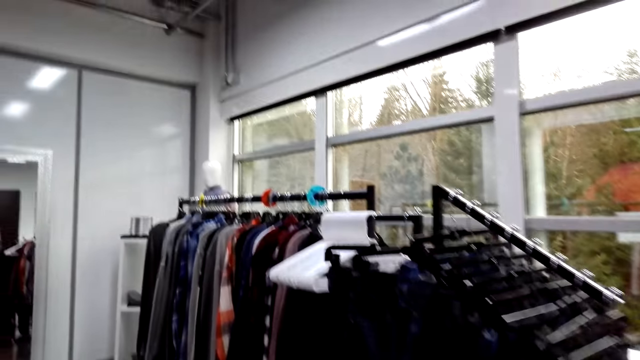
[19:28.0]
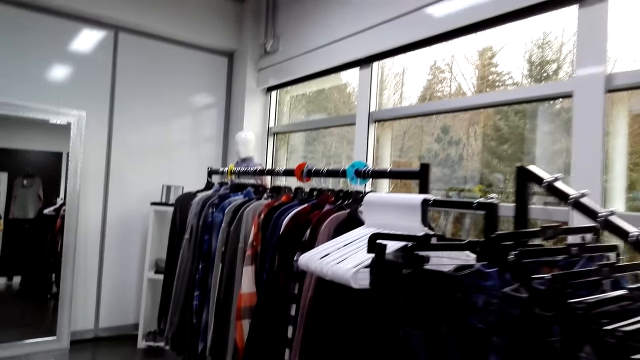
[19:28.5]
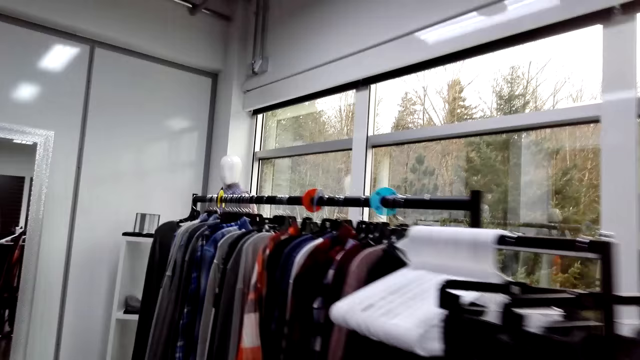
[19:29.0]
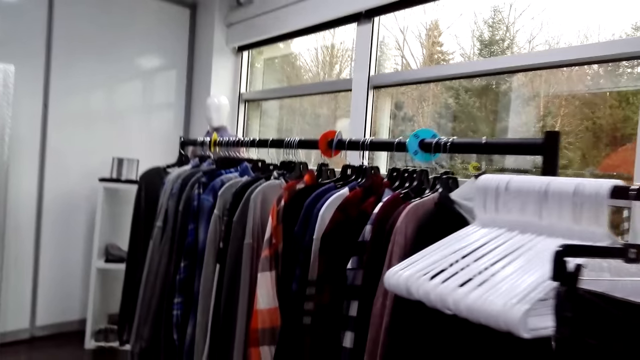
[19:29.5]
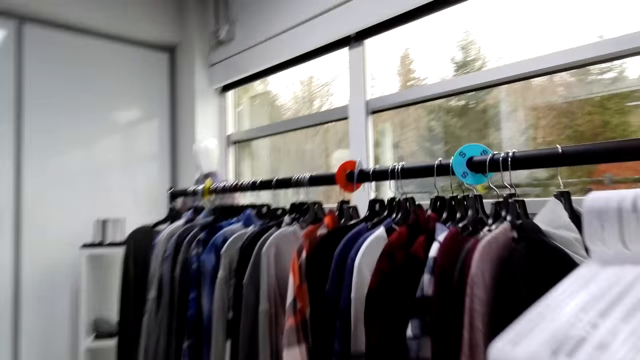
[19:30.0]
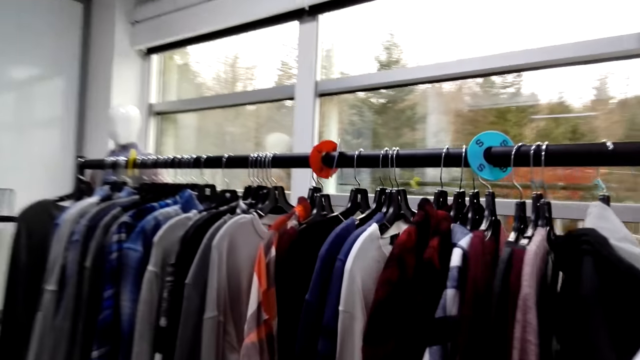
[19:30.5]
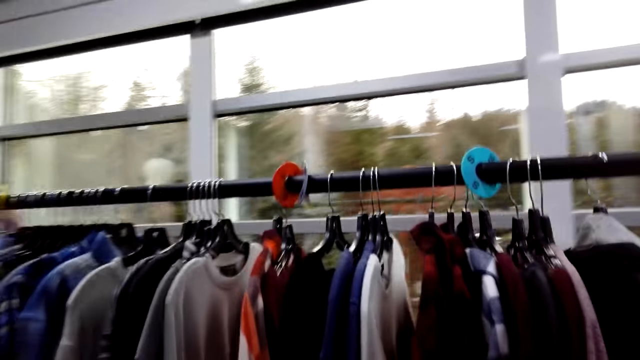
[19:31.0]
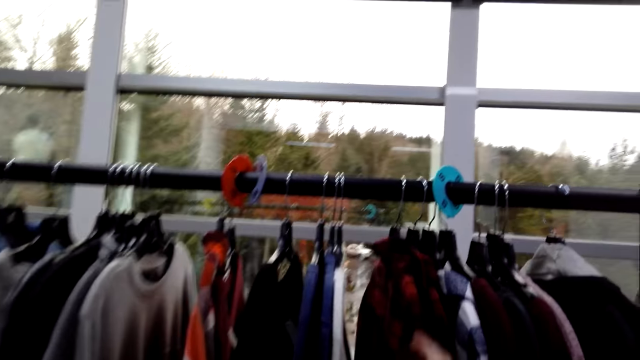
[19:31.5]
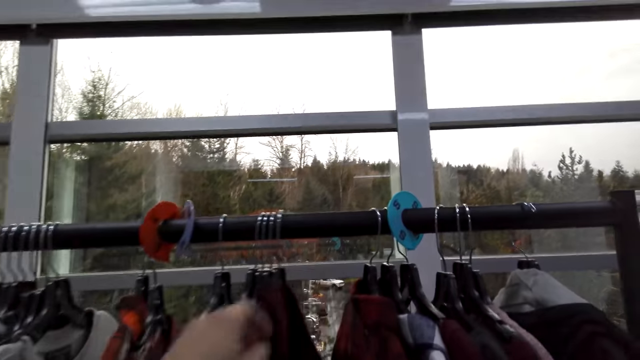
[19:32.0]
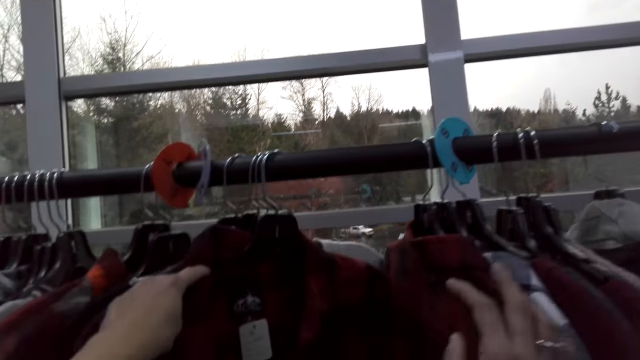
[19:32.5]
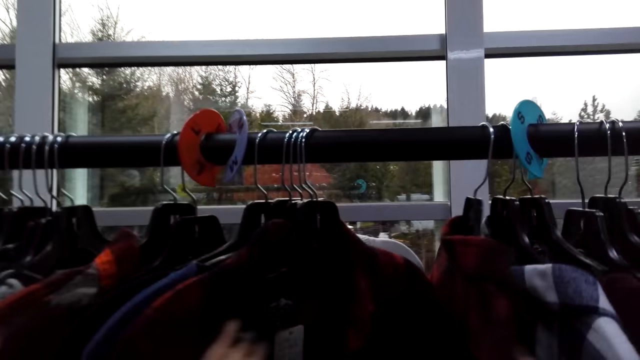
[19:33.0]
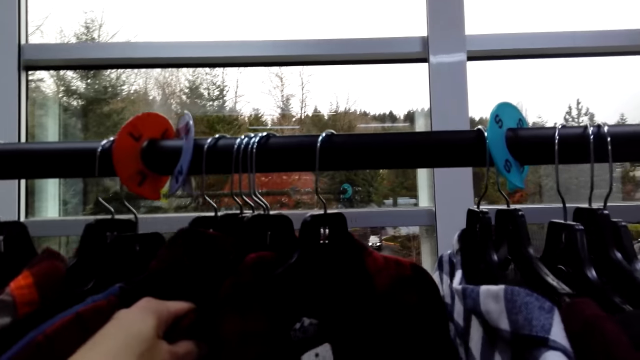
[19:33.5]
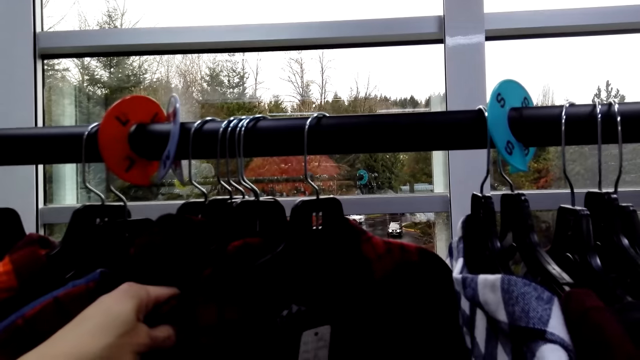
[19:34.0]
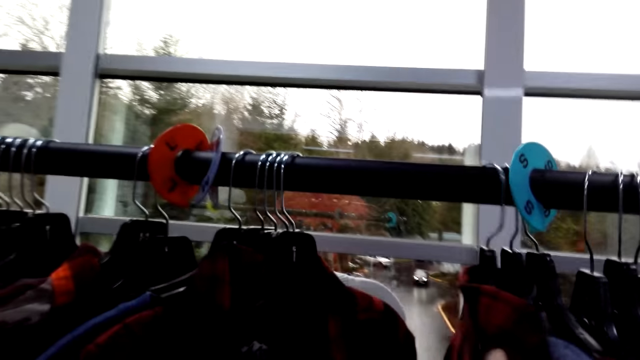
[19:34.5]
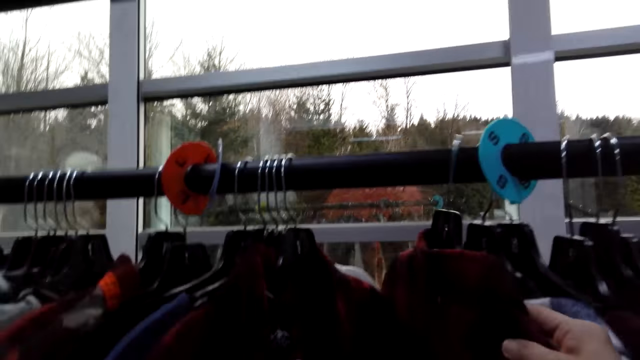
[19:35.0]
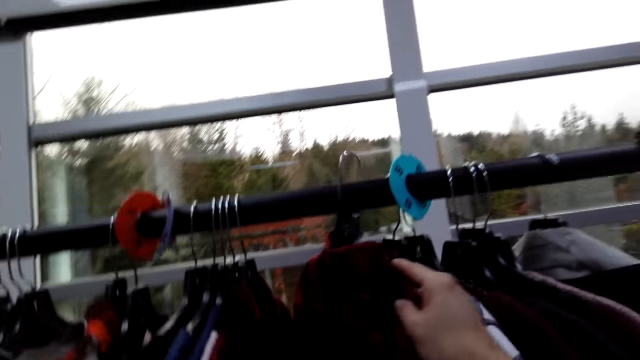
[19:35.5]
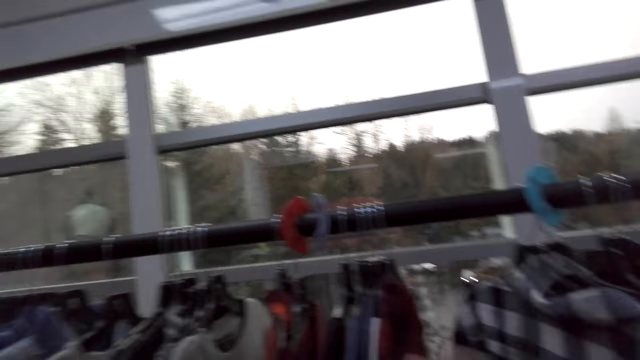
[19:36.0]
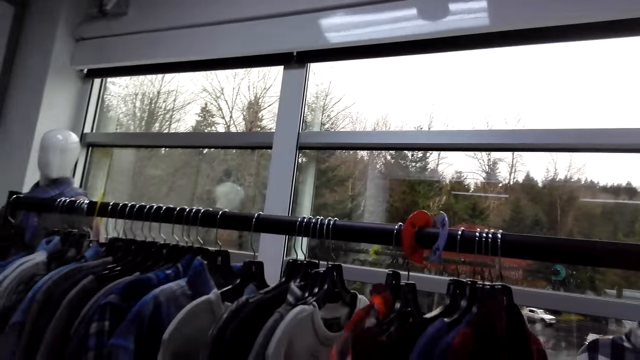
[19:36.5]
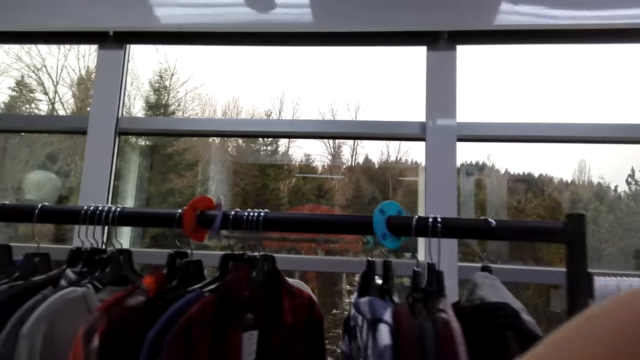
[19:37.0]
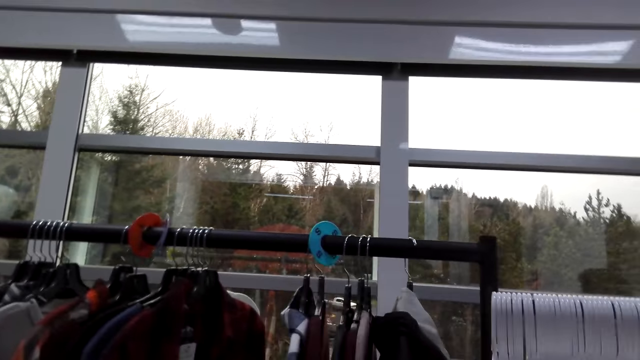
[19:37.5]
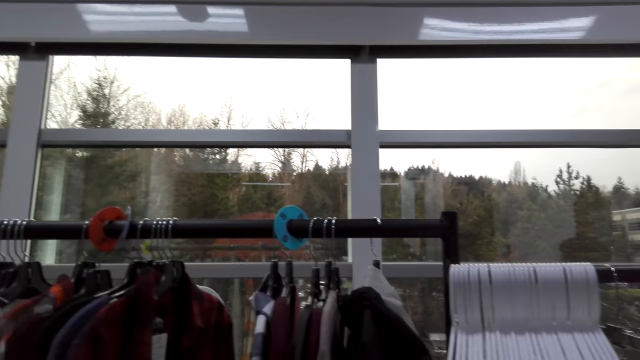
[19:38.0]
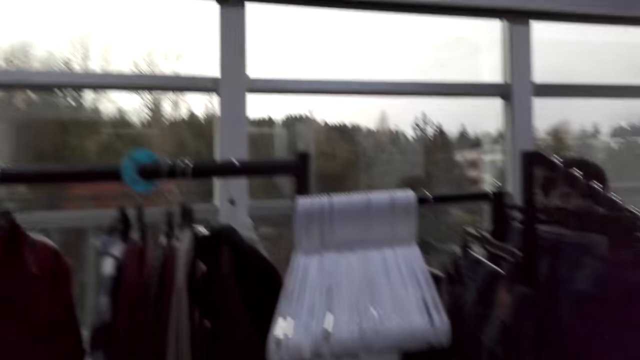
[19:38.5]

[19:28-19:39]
The camera wearer speaks. They move clothing. A person selects the shirts on the cloth rack. The camera wearer moves clothing and drops the clothing. The person removes the shirt from the cloth rack. The camera wearer speaks. The person makes a step.

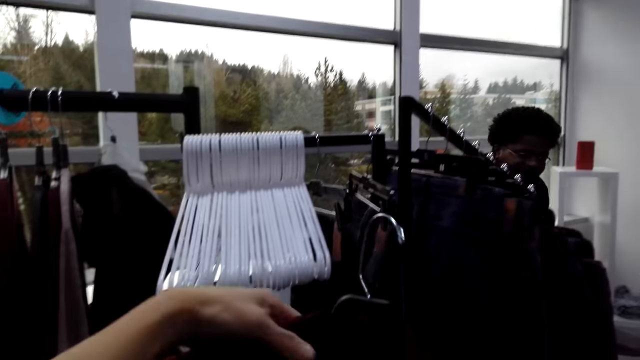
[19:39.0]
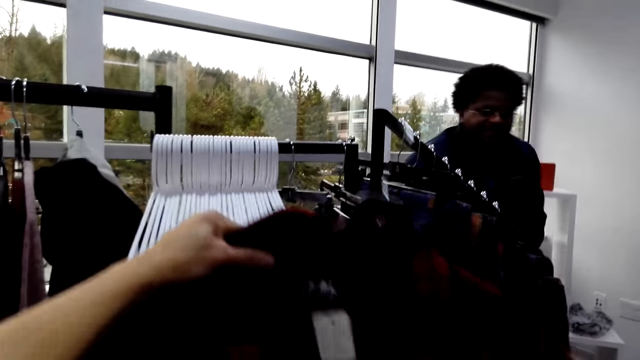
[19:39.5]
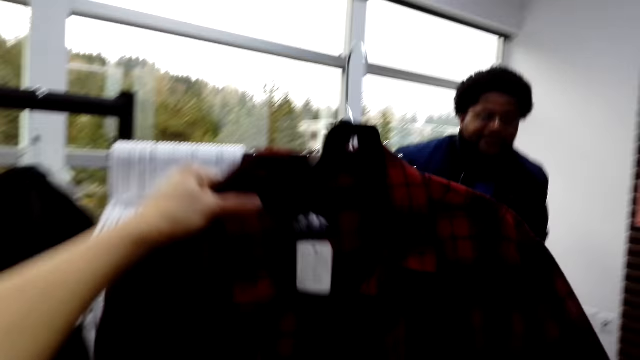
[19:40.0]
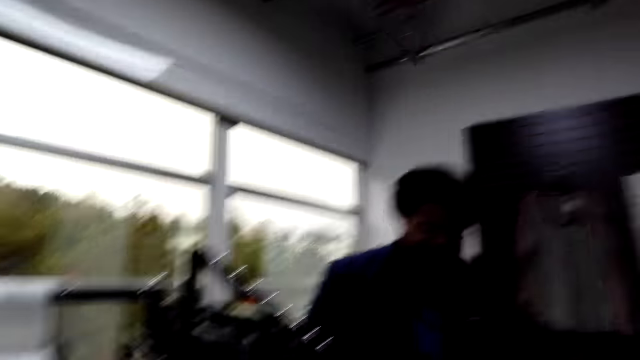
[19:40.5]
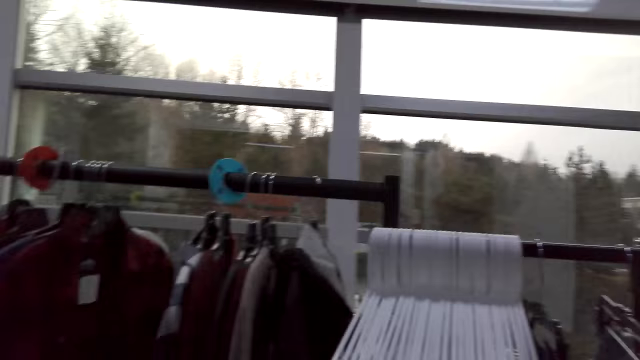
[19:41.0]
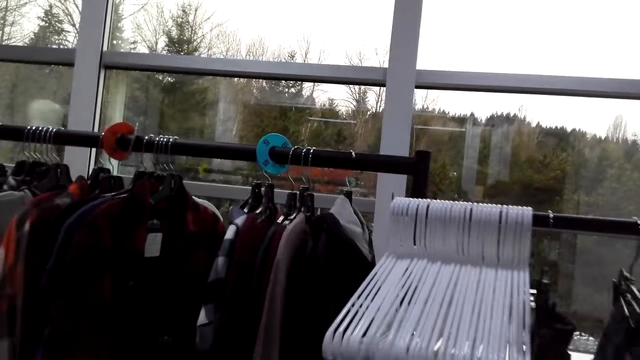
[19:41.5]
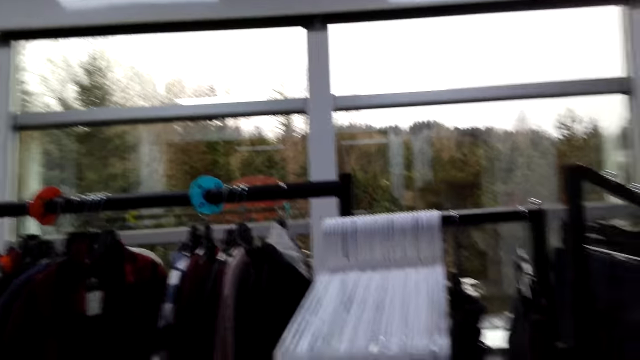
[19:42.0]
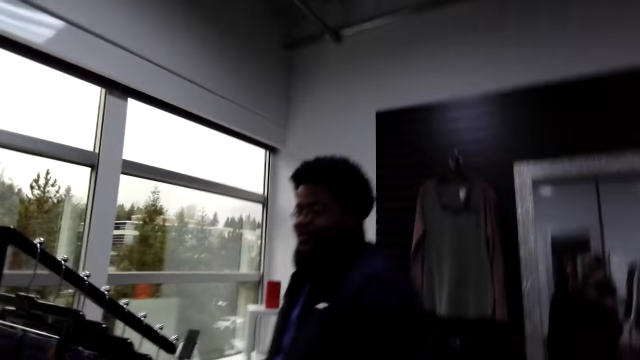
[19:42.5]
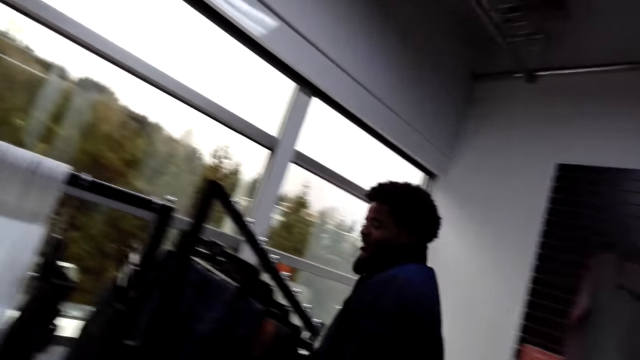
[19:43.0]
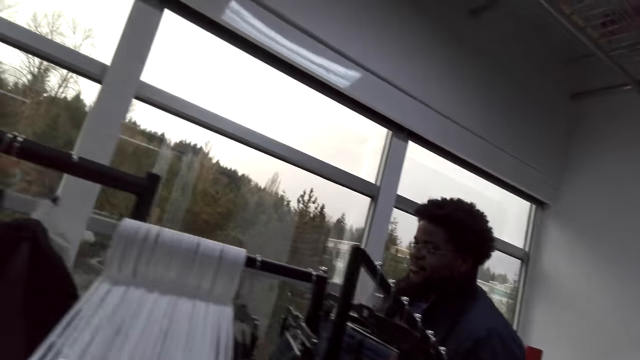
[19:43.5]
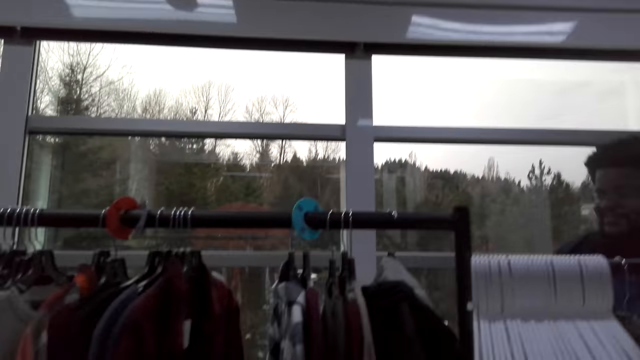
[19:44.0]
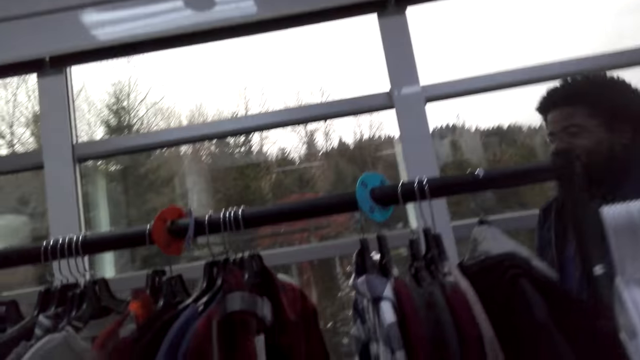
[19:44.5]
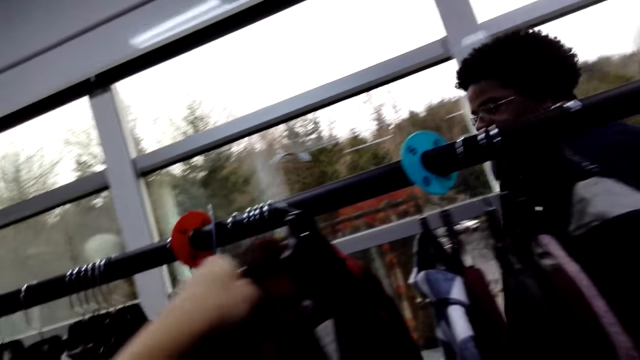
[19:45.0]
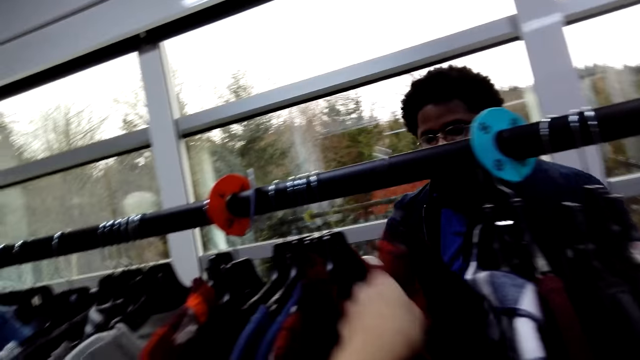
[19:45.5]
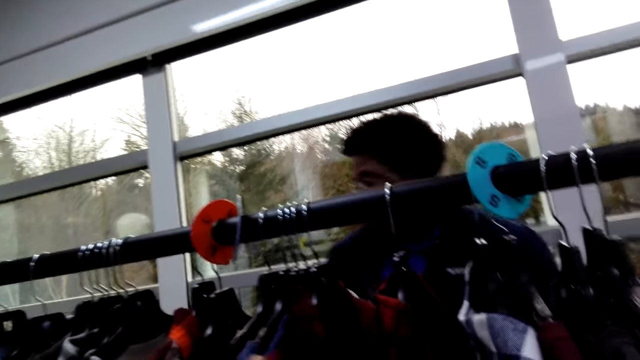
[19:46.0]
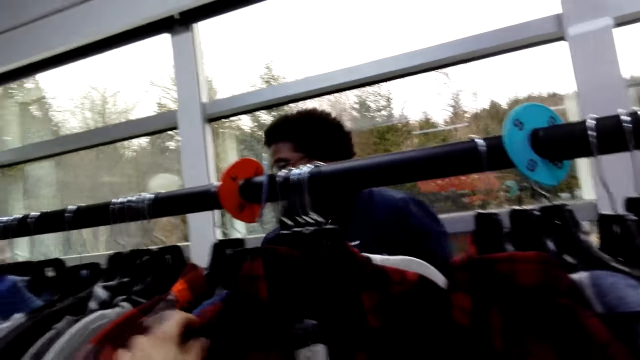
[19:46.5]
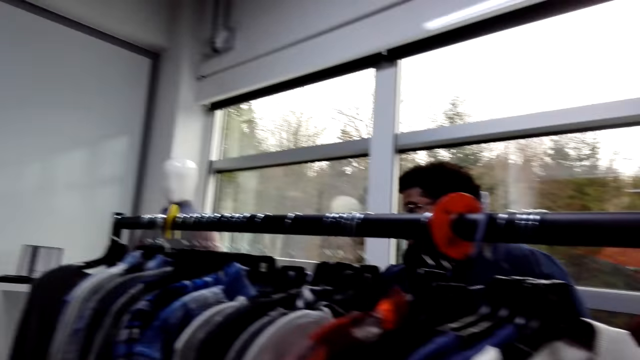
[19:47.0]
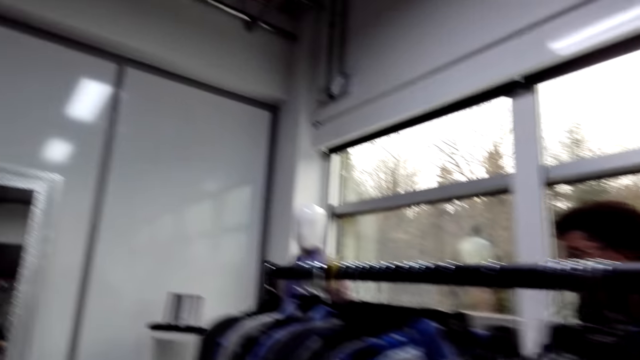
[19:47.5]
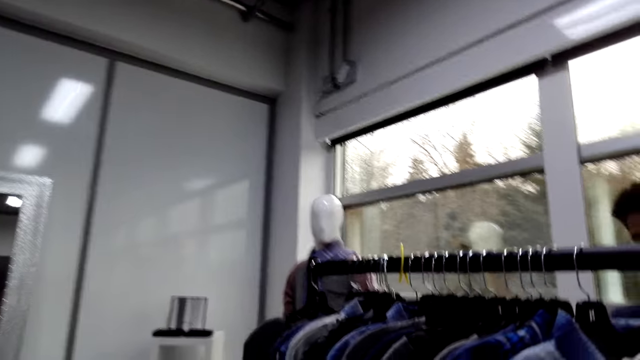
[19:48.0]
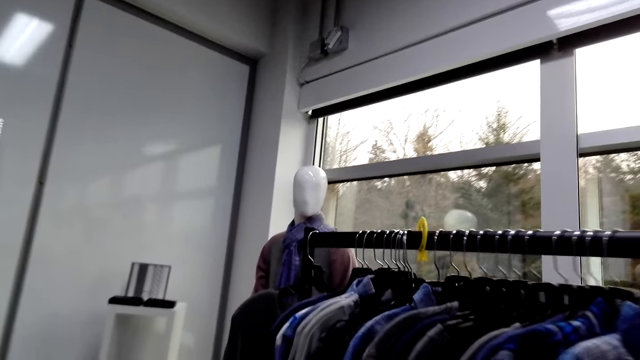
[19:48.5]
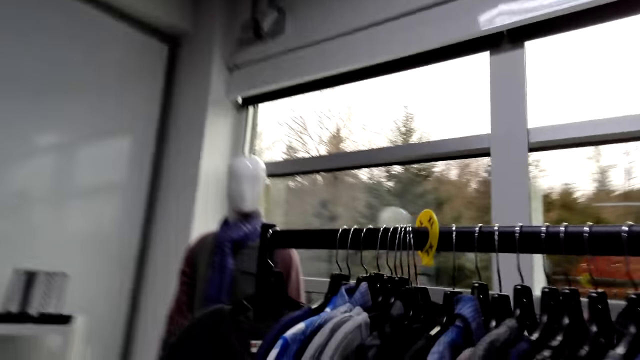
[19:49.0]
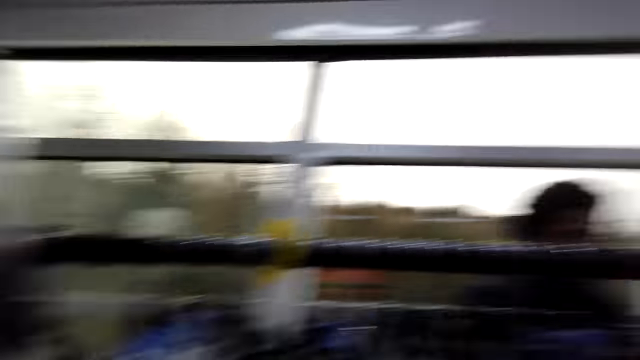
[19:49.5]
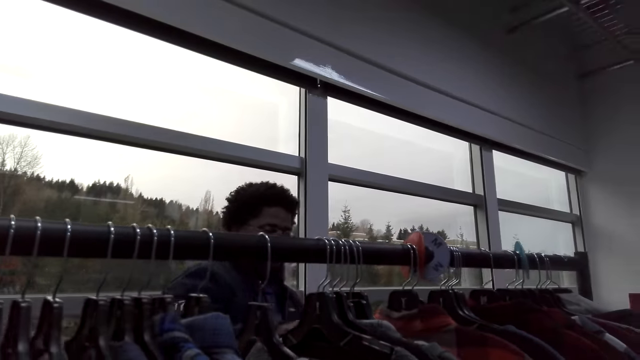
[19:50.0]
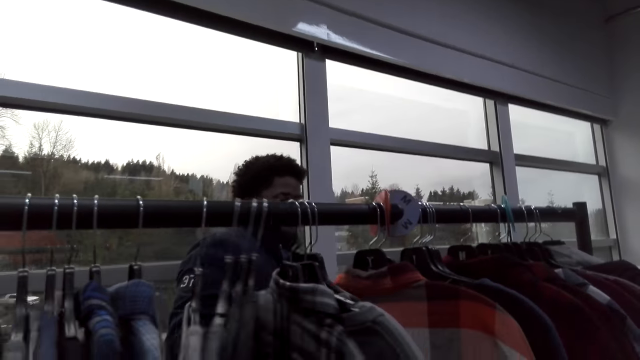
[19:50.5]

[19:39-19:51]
A person lifts the shirt up. A man stands up. The camera wearer lifts the shirt. The man walks forward. The camera wearer speaks. The person makes a step. The man nods his head and walks forward. The man converses with the person and moves around the shop. The camera wearer returns clothing. The person puts the shirt on the cloth rack and selects the shirts on the cloth rack. The camera wearer speaks. Another man walks right. The camera wearer walks forward. The first man speaks. The camera wearer turns.
